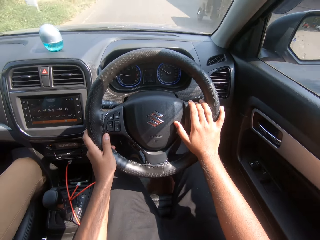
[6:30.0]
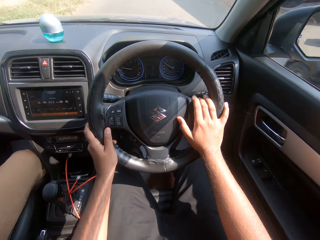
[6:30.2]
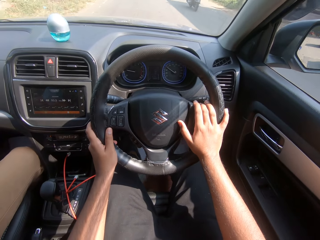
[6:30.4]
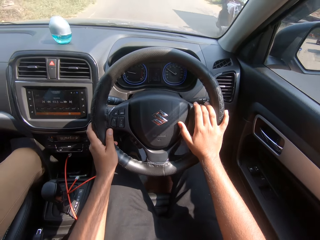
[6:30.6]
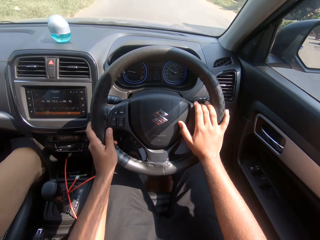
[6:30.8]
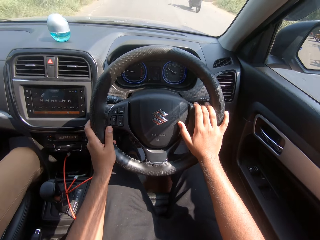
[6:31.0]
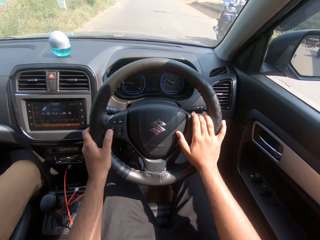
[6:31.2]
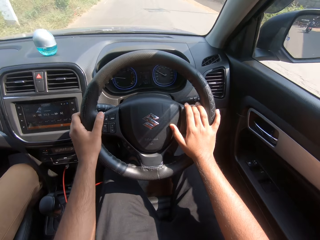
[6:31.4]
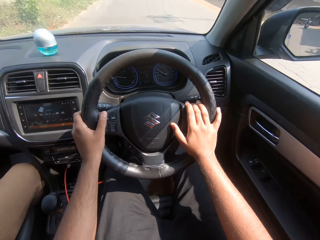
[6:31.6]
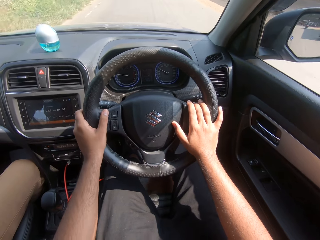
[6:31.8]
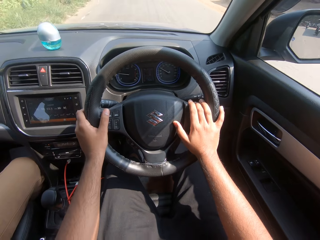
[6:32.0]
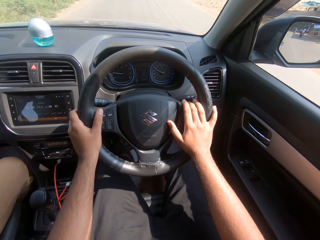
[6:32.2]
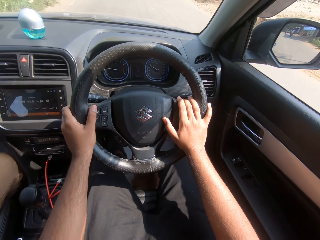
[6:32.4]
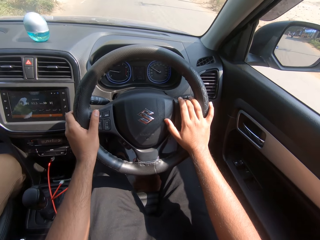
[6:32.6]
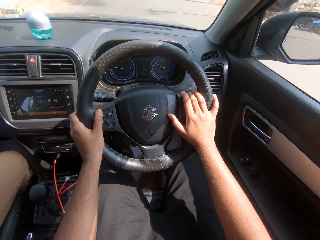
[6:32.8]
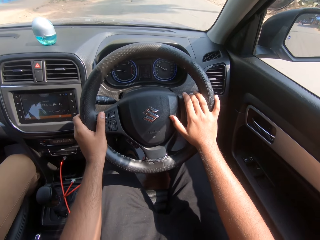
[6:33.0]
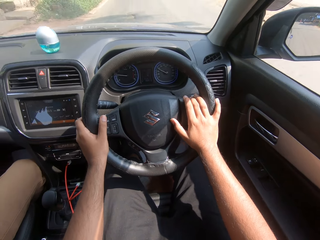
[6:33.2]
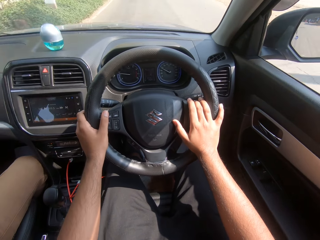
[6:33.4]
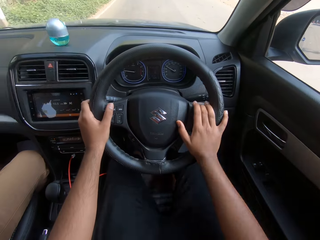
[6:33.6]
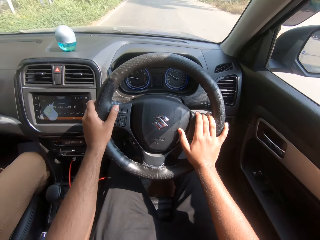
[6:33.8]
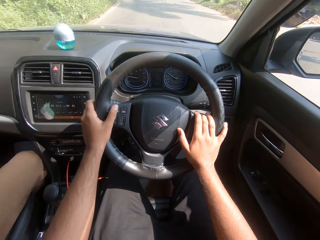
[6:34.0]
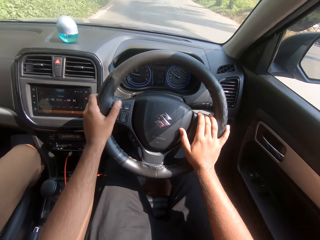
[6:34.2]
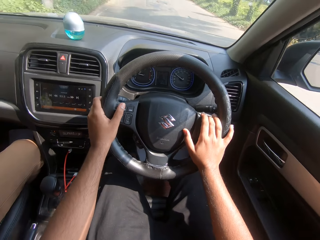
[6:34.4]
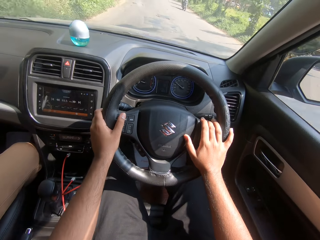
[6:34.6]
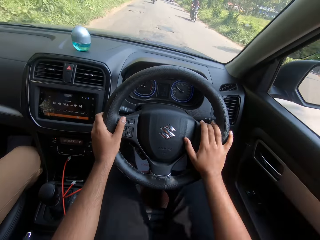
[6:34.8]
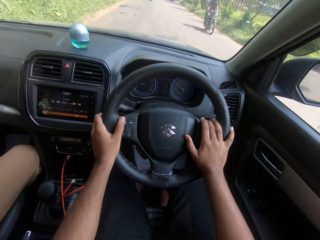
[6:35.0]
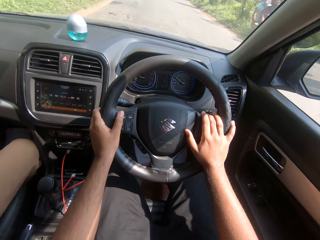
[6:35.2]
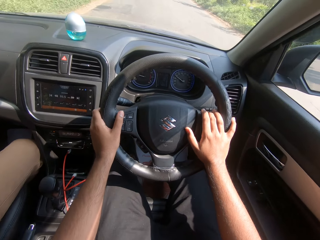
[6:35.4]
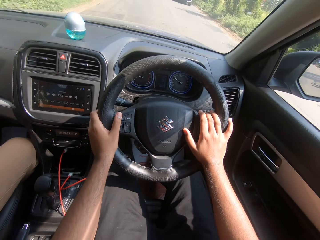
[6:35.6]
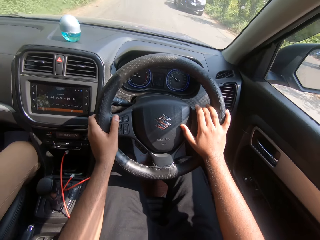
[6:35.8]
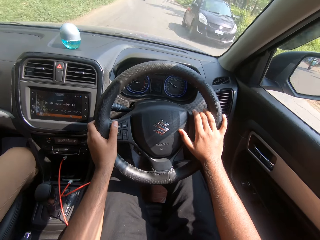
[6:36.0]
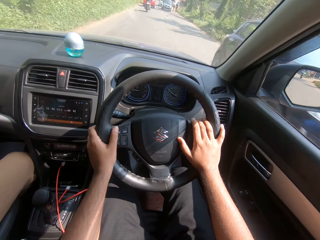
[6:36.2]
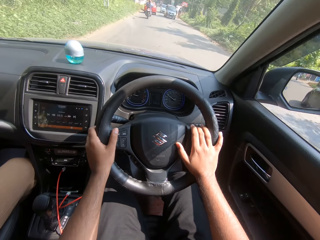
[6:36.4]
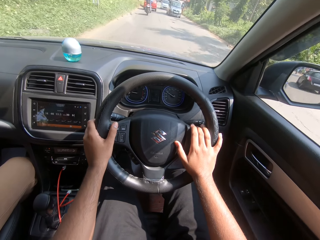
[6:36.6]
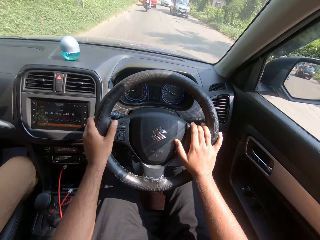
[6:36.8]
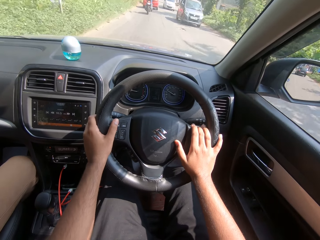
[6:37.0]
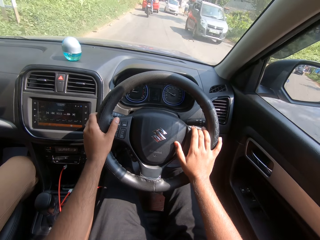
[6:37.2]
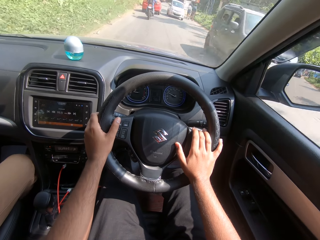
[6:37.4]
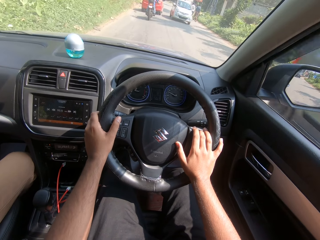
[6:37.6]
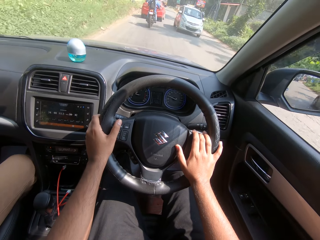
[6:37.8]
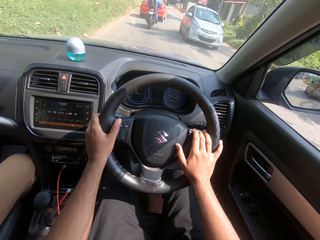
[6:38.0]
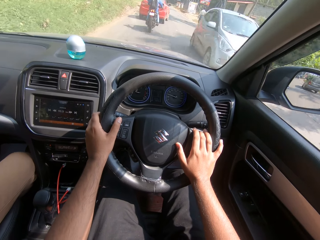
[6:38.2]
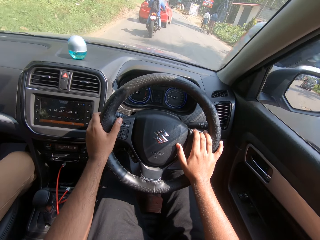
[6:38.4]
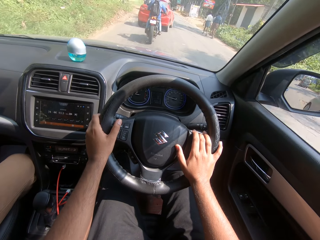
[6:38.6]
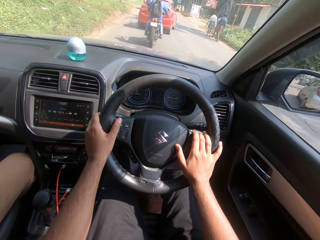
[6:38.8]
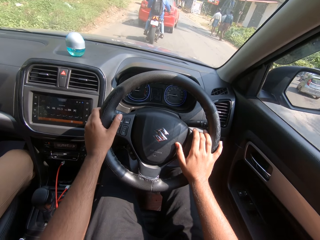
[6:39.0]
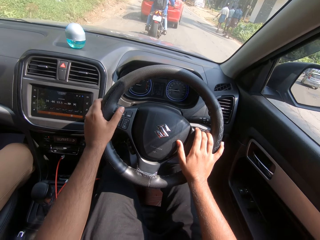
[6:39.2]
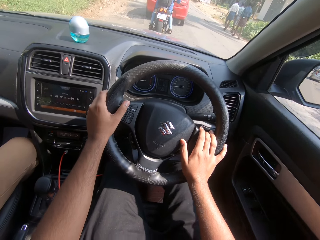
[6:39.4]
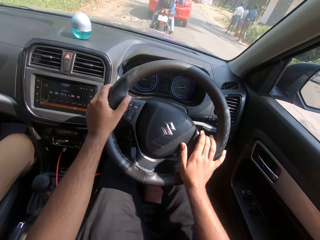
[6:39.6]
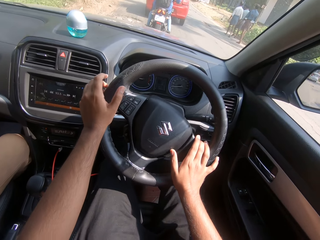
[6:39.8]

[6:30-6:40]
A tricycle drives past the camera wearer. A bike drives past the camera wearer. A bike drives past the camera wearer again. A car drives past the camera wearer.

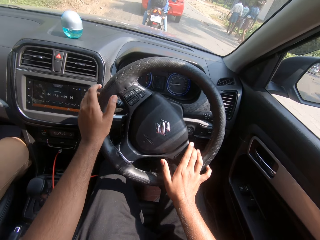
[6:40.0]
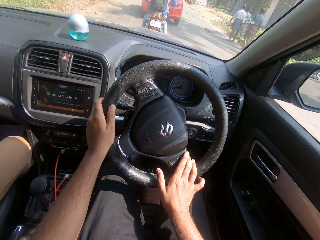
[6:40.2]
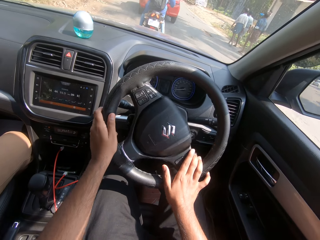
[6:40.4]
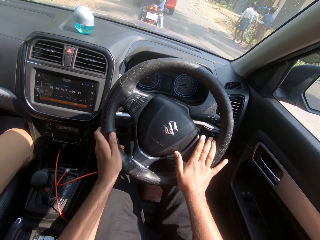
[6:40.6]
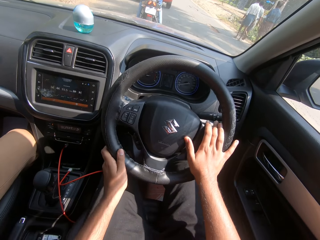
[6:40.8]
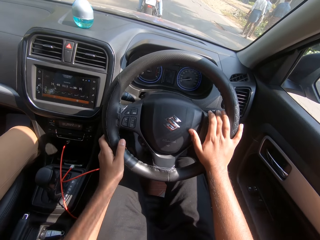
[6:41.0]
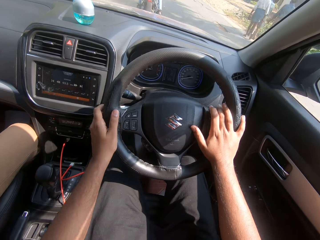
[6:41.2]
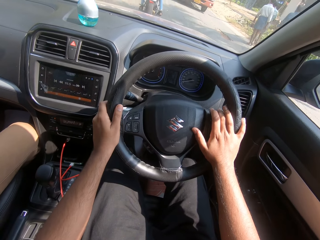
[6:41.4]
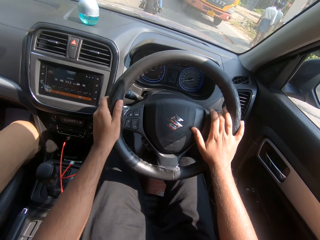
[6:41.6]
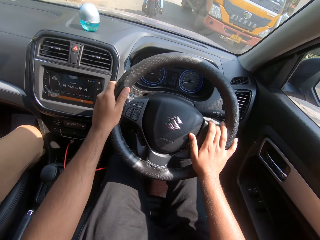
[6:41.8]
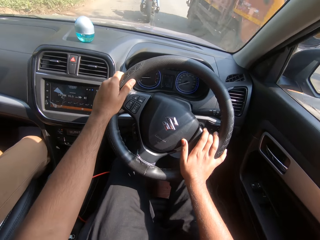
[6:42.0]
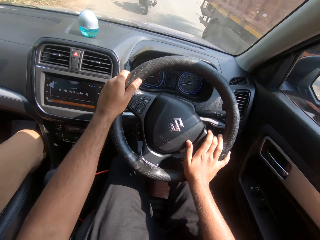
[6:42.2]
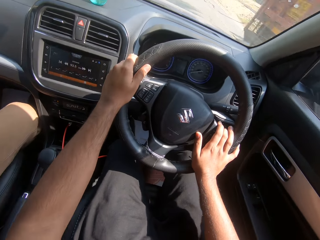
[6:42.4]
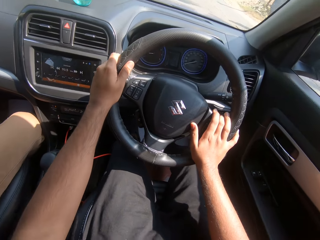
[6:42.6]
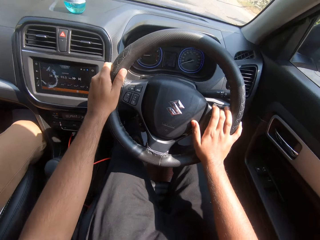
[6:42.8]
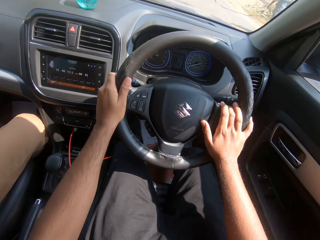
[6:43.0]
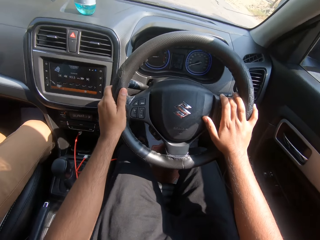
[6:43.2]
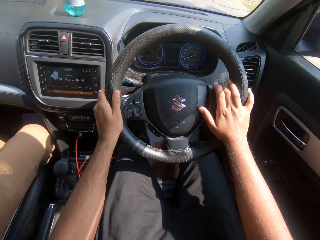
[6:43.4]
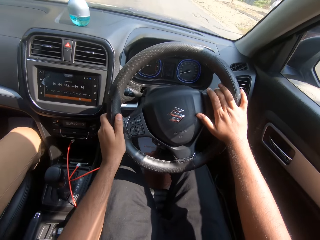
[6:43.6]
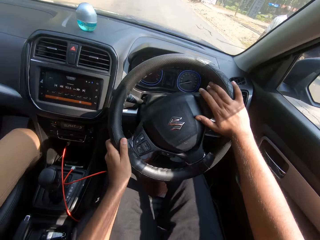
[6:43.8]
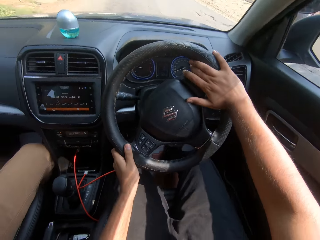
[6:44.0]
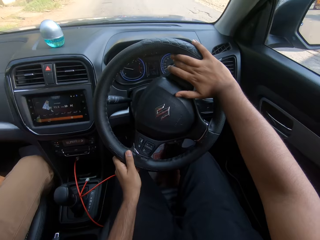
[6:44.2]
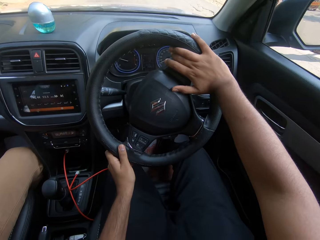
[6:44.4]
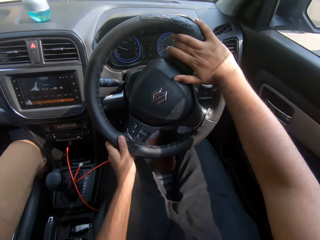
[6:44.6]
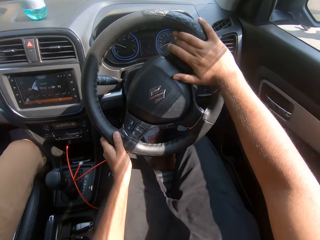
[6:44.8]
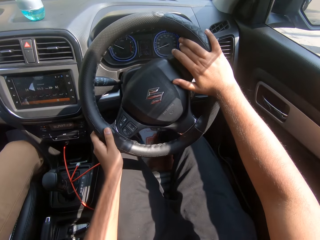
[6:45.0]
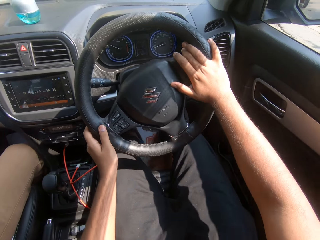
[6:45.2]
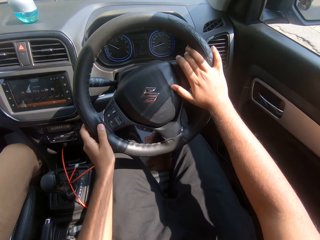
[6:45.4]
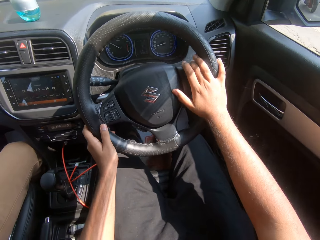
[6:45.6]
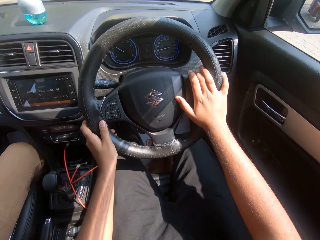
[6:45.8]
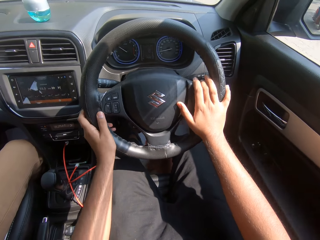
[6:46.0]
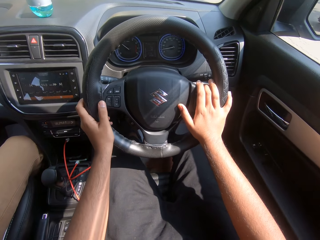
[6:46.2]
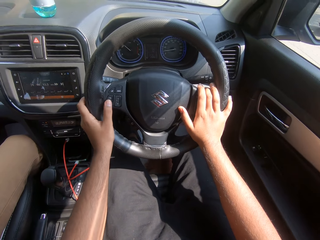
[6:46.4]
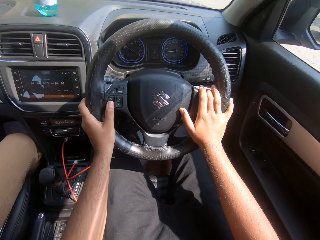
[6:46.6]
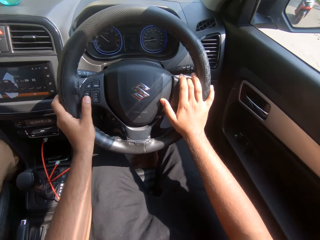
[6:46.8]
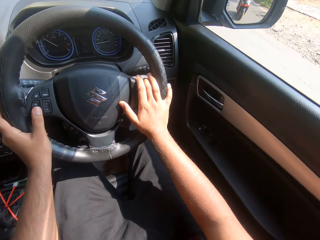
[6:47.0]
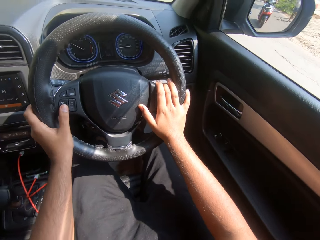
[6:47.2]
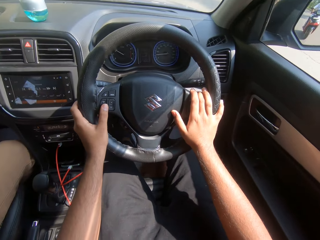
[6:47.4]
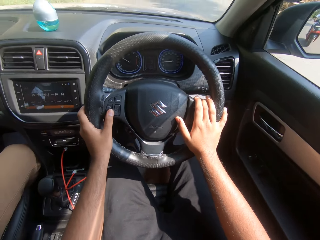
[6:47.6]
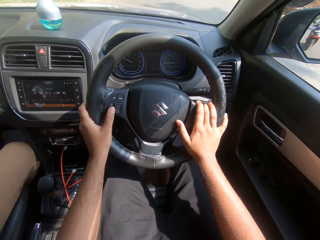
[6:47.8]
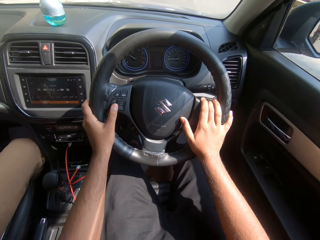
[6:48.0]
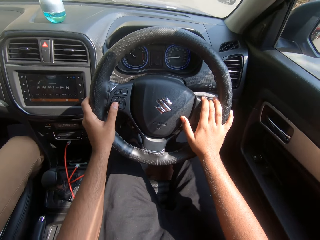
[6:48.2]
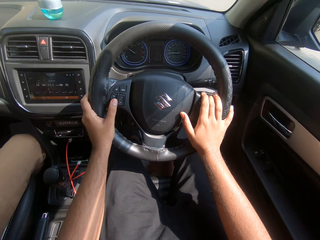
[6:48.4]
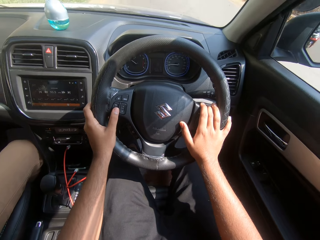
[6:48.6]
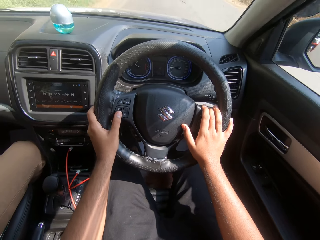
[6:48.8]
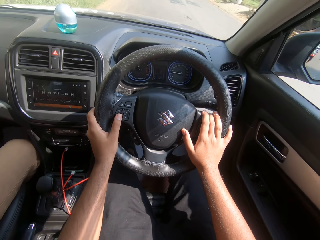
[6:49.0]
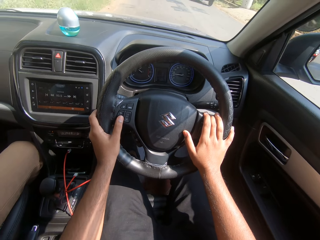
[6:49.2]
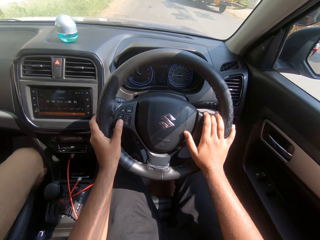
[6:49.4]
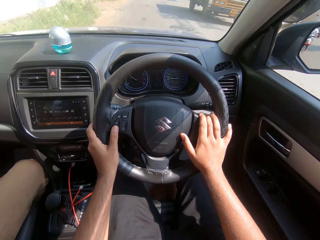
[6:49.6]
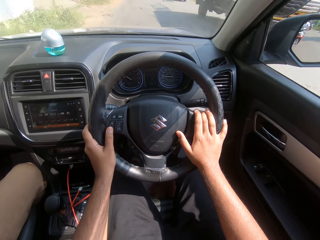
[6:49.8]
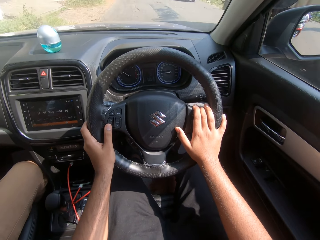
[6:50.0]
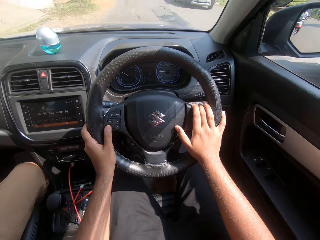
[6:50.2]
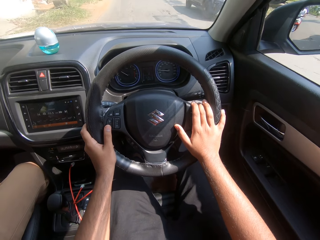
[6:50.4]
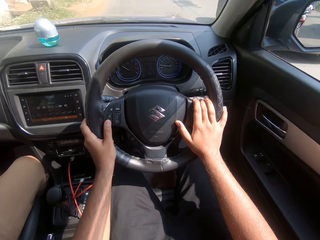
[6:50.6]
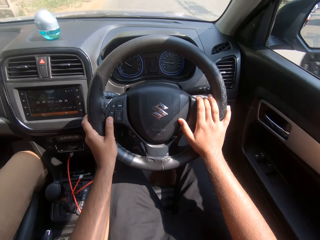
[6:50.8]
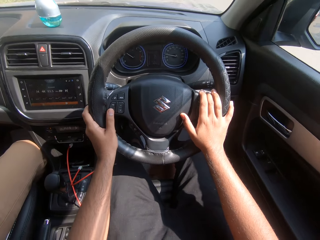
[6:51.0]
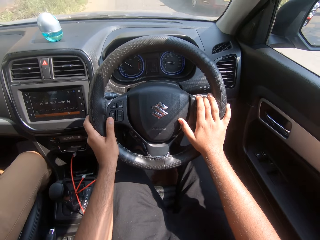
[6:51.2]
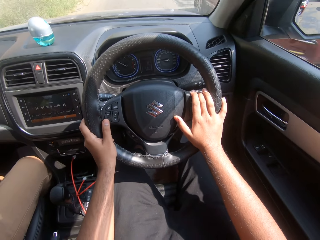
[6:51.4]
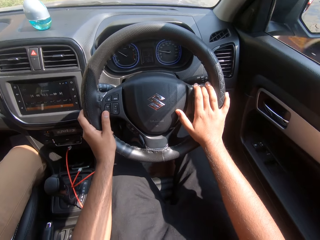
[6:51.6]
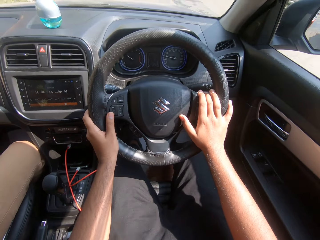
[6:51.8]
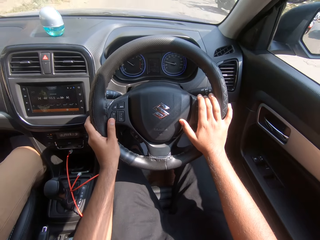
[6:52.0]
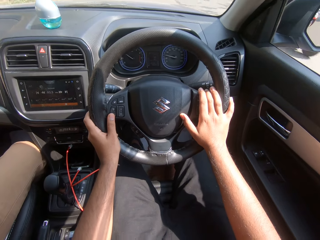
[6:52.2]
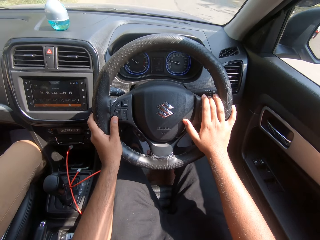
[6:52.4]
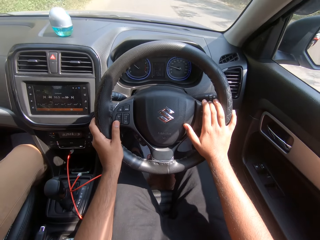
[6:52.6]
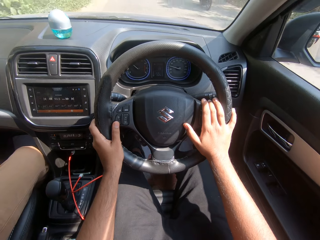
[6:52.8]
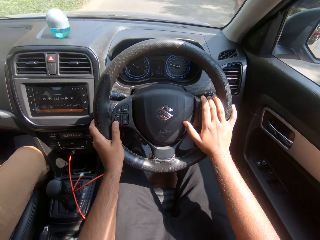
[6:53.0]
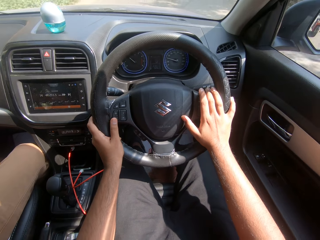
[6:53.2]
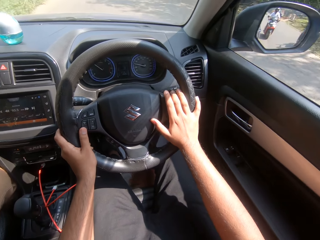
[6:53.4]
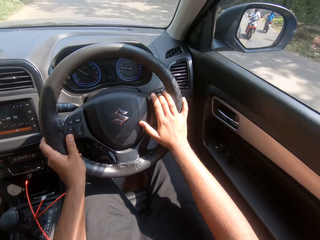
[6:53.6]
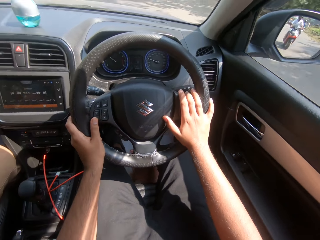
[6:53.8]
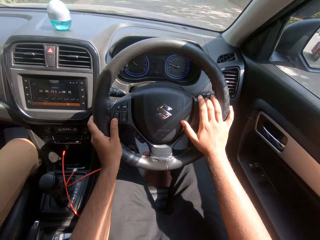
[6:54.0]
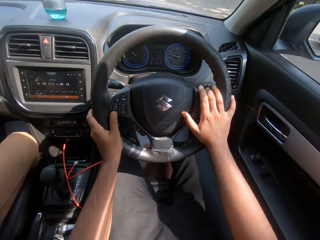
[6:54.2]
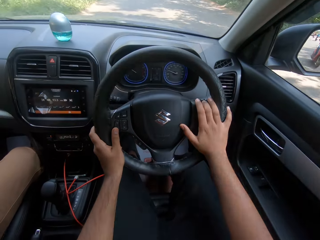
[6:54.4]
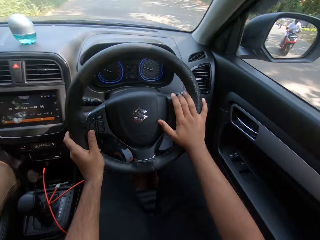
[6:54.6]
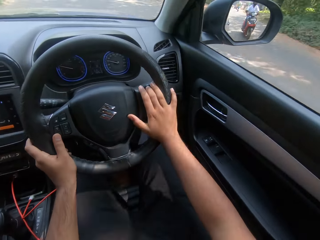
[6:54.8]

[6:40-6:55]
A truck drives past the camera wearer. A bike drives past the camera wearer. A truck drives past the camera wearer. A car drives past the camera wearer. A bike drives past the camera wearer.
